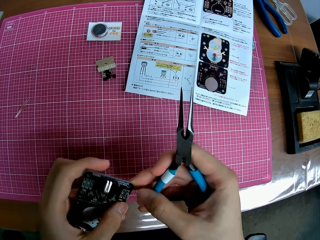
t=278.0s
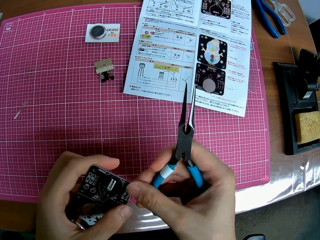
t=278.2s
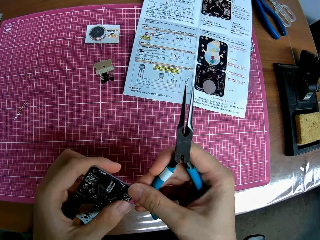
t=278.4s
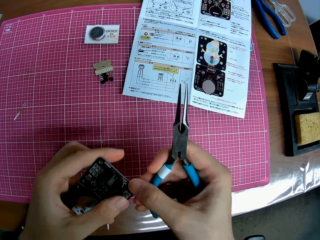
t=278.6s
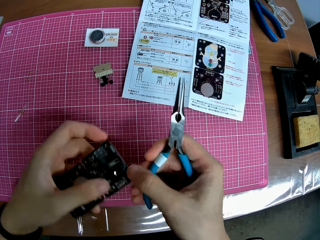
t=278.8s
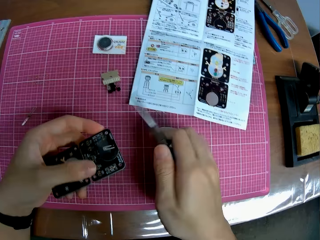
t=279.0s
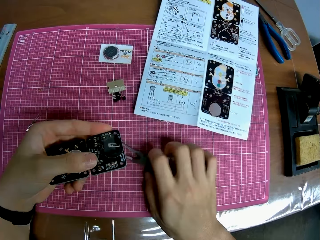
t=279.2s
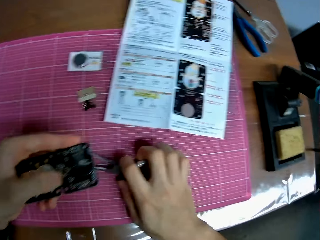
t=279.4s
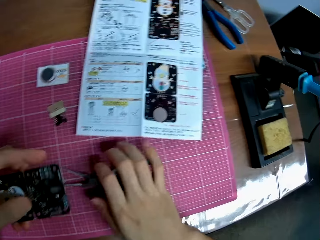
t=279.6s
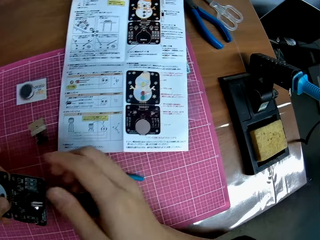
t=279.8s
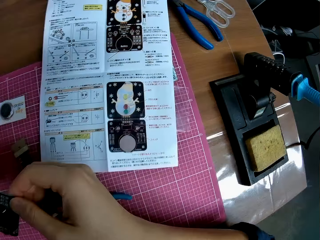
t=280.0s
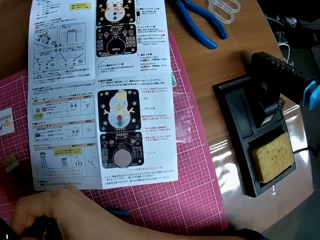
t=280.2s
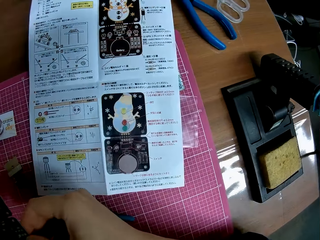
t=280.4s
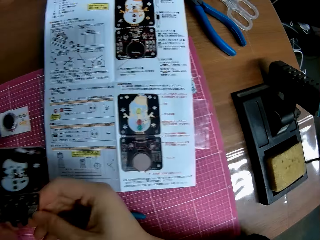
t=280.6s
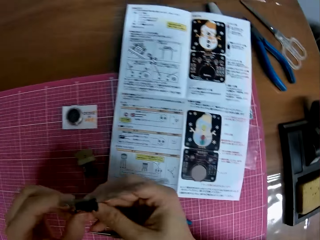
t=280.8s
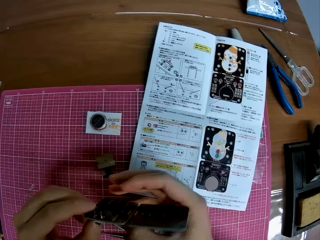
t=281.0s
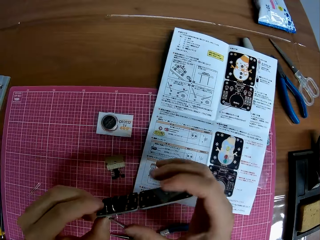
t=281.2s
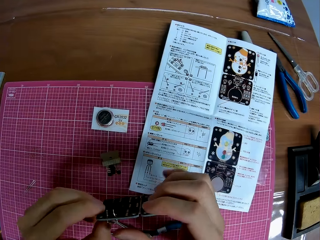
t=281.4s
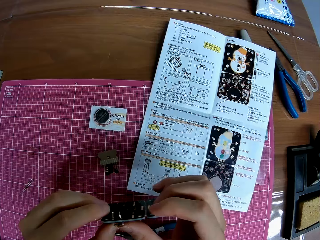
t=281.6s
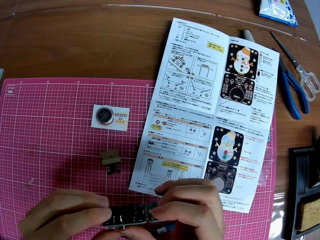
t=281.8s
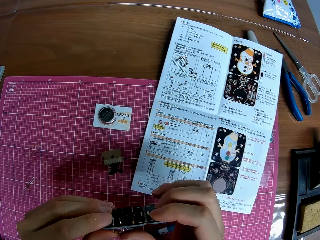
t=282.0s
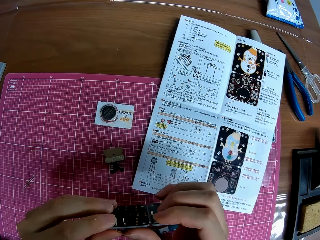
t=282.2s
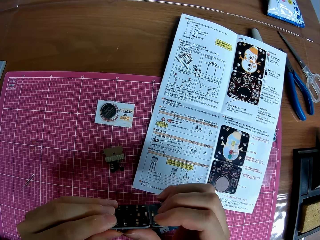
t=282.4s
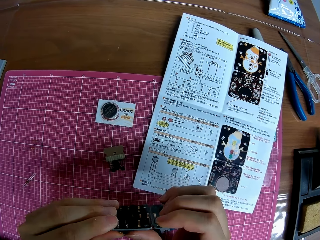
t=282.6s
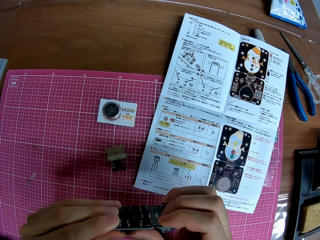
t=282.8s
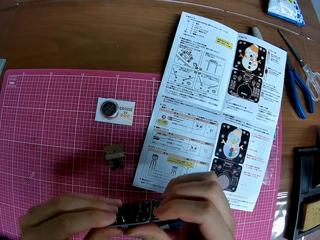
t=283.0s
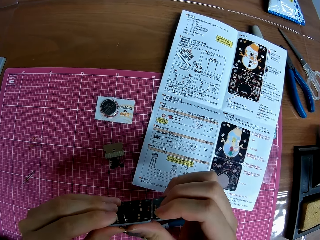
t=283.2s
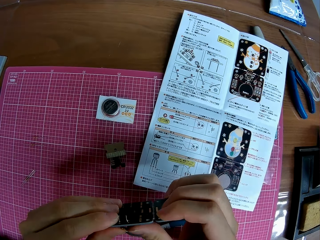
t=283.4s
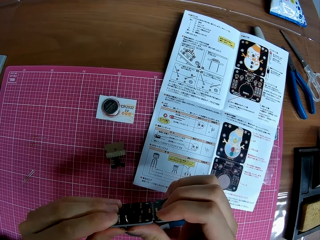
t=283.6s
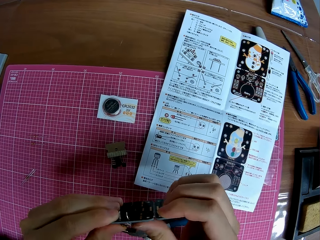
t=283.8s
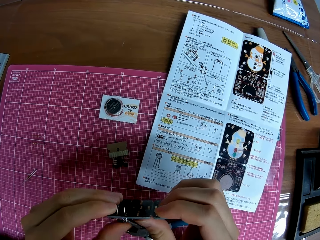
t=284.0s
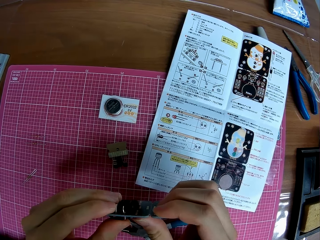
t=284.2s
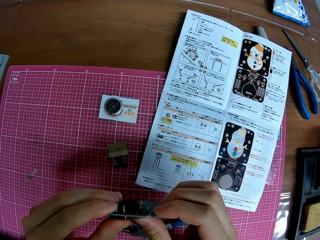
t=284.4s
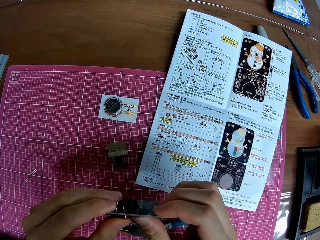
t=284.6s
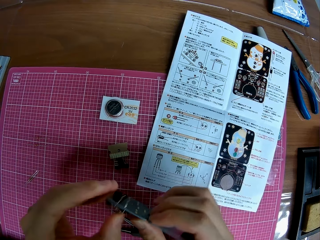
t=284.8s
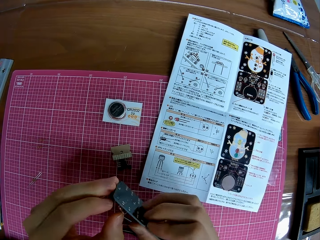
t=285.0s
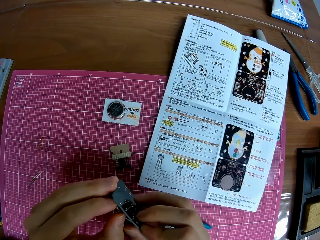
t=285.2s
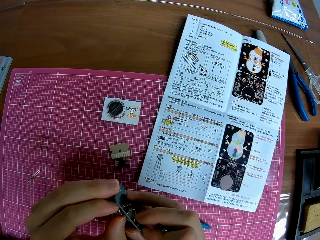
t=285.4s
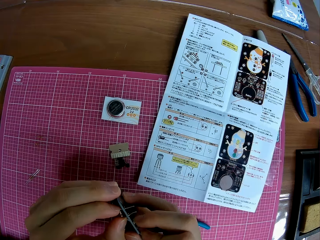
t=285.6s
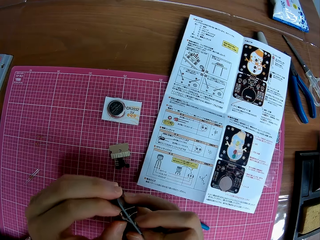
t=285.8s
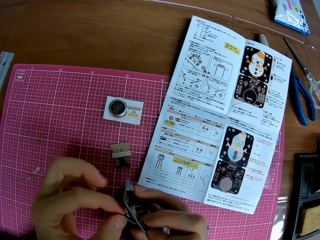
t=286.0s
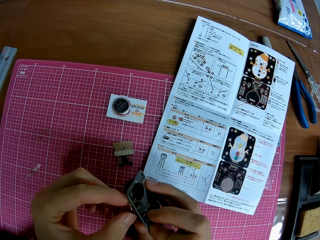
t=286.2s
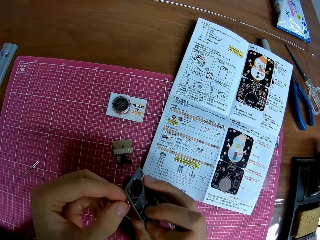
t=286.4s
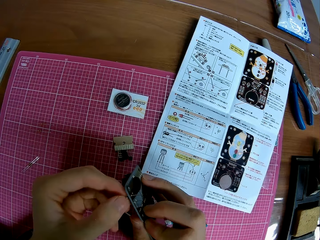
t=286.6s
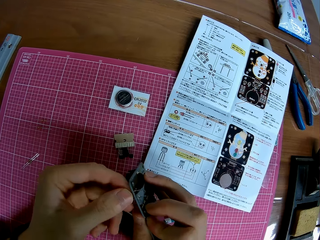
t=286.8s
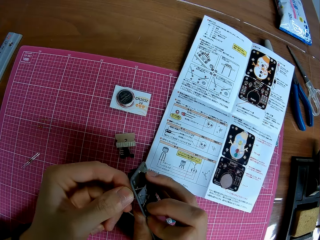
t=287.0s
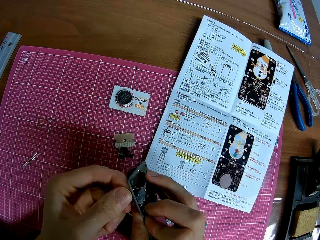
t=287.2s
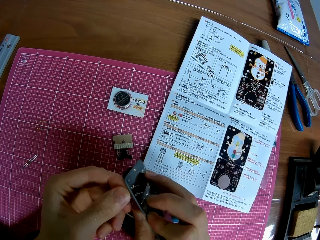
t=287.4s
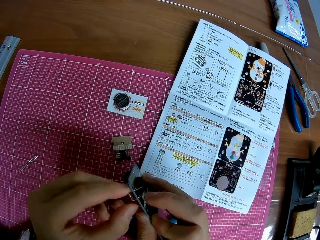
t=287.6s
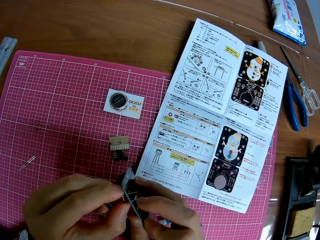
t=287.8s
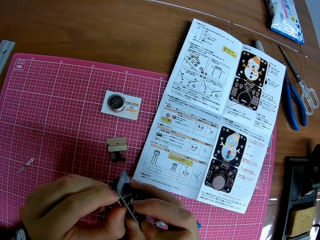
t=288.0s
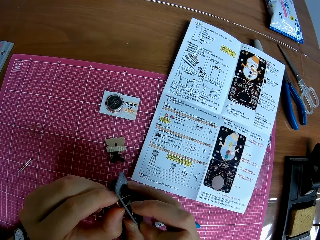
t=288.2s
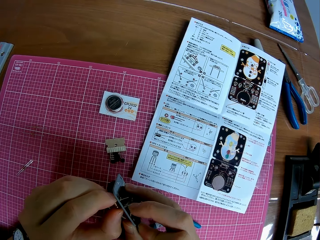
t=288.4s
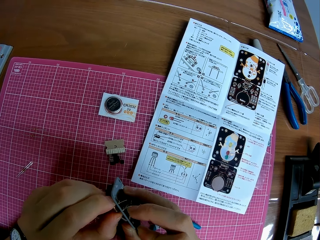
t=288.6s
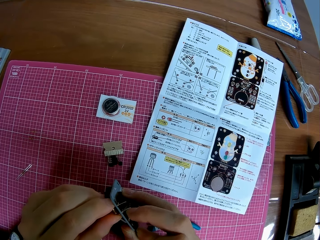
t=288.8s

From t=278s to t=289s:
The camera wearer lowers his hand towards the cutting mat. He places the pliers on the cutting mat. He moves his hand towards the cover. He holds the cover with his hands. He adjusts the tiny iron on the circuit board with his hands. He stares at the manual. He looks away from the manual. He pushes the diode in the cover with his hand. He touches the light emitting diode.

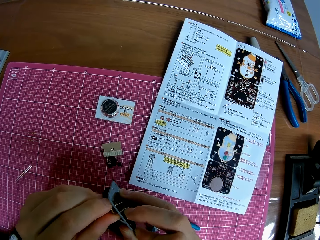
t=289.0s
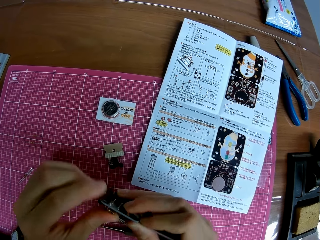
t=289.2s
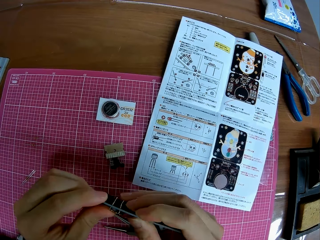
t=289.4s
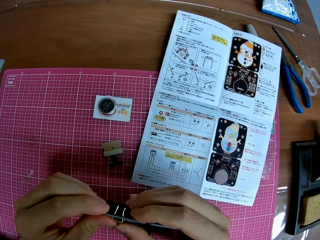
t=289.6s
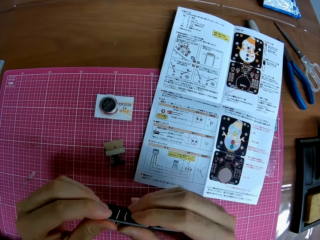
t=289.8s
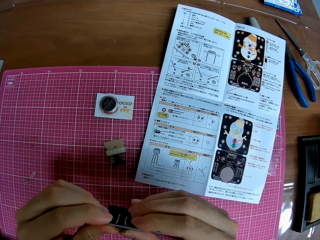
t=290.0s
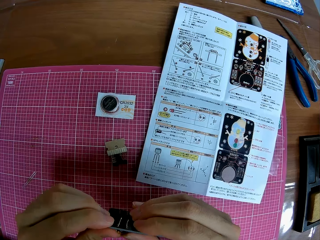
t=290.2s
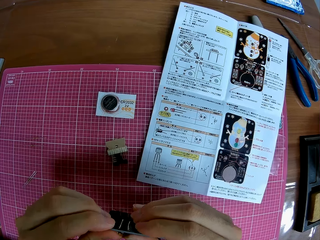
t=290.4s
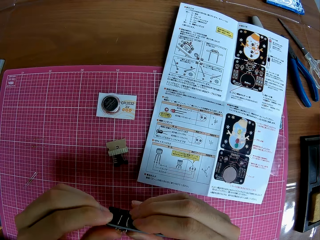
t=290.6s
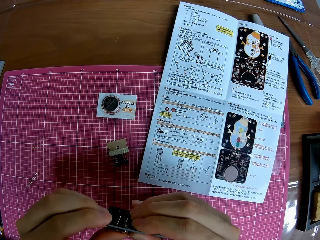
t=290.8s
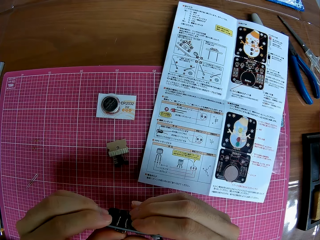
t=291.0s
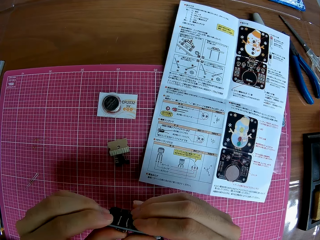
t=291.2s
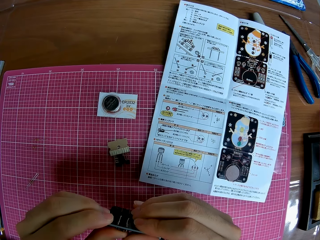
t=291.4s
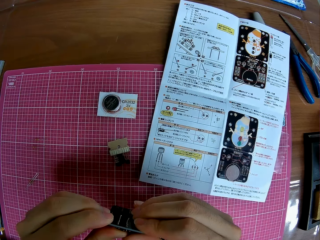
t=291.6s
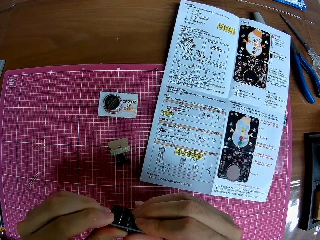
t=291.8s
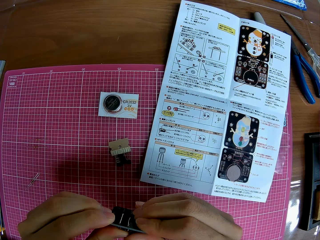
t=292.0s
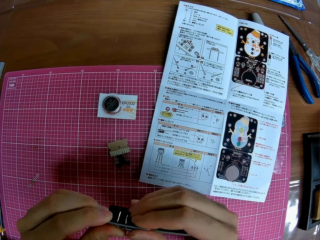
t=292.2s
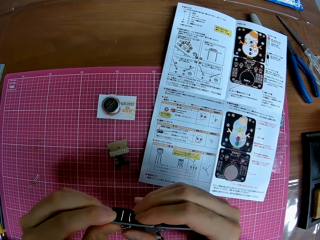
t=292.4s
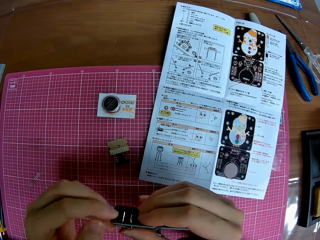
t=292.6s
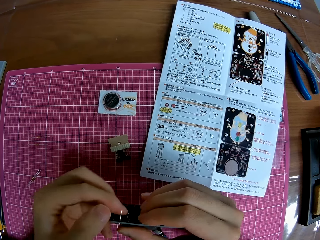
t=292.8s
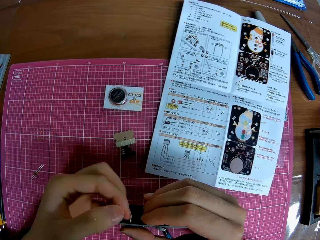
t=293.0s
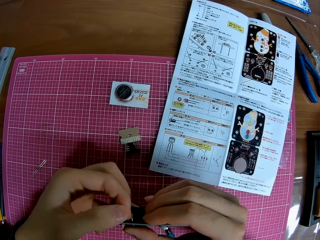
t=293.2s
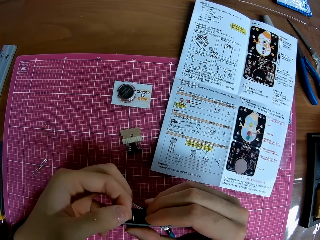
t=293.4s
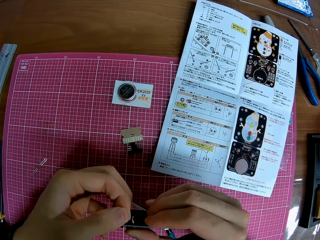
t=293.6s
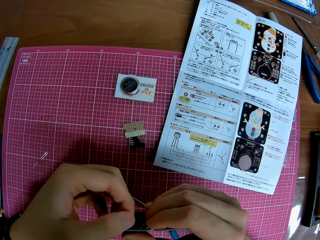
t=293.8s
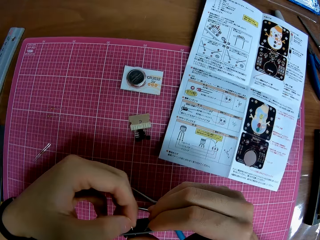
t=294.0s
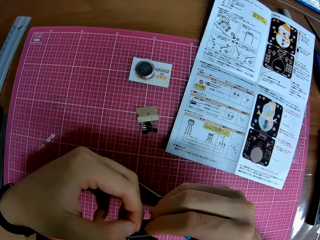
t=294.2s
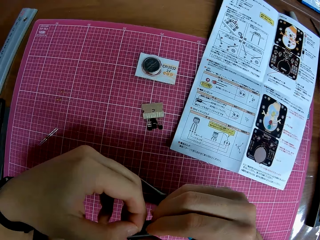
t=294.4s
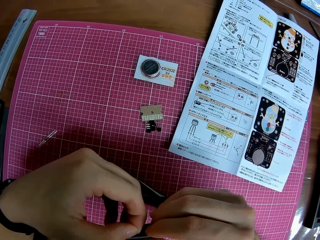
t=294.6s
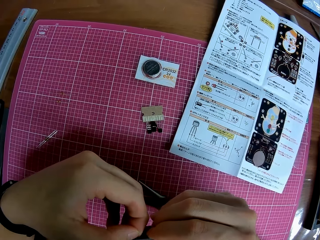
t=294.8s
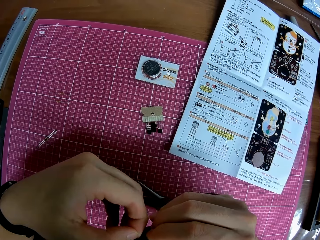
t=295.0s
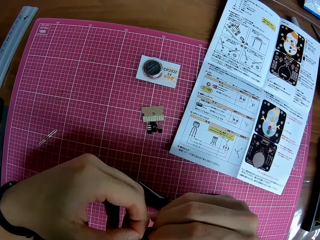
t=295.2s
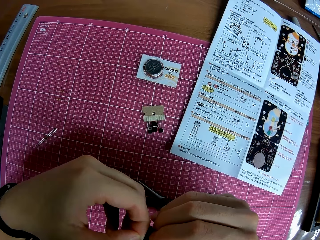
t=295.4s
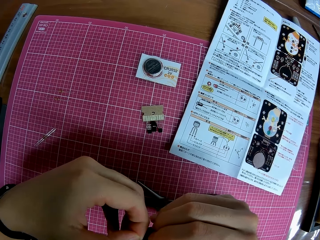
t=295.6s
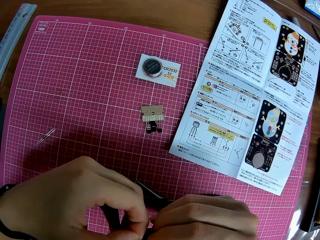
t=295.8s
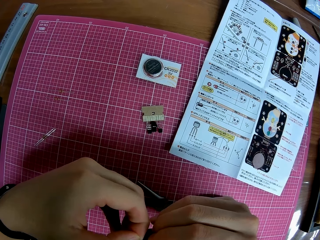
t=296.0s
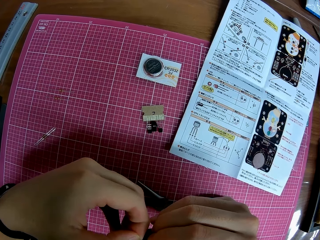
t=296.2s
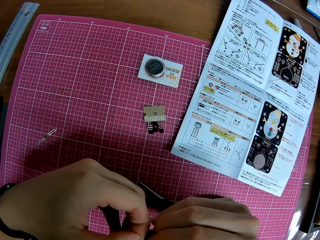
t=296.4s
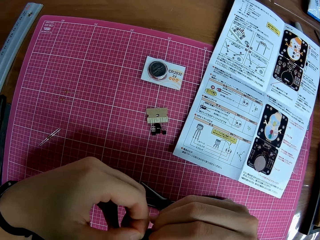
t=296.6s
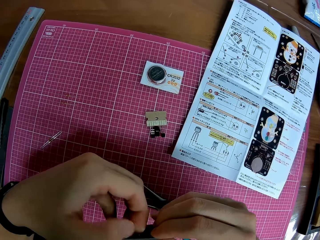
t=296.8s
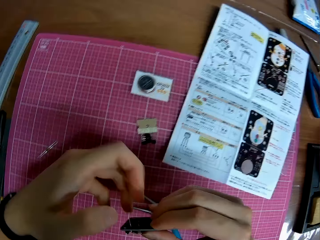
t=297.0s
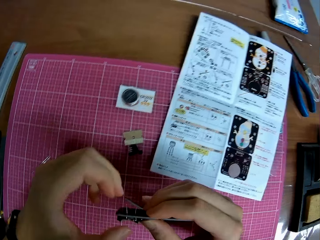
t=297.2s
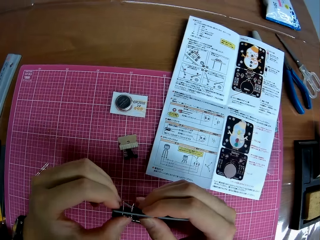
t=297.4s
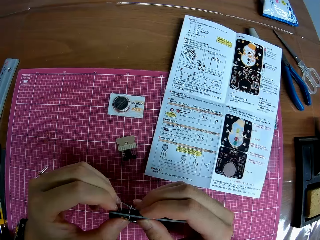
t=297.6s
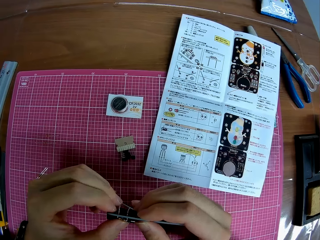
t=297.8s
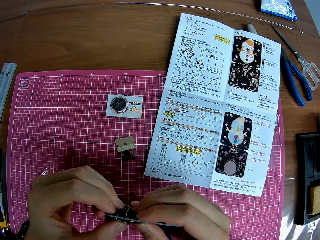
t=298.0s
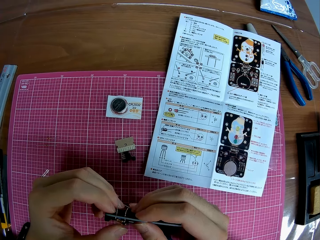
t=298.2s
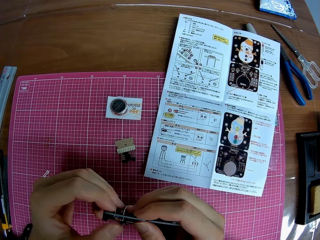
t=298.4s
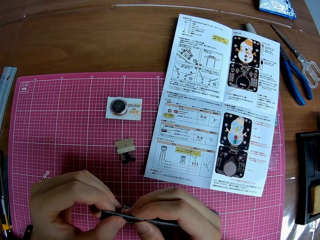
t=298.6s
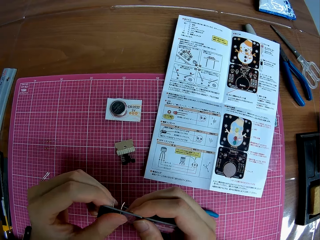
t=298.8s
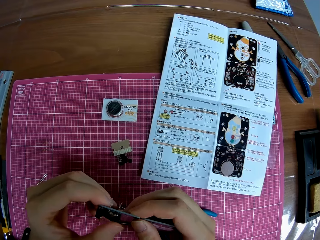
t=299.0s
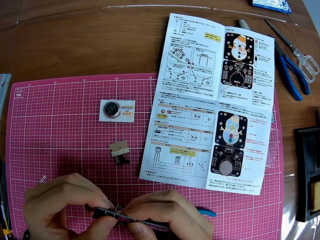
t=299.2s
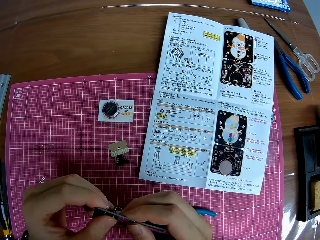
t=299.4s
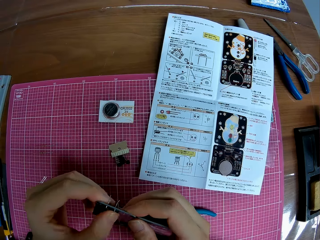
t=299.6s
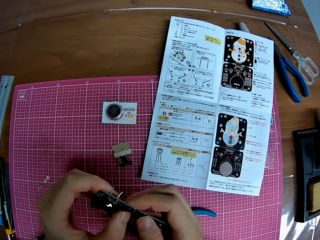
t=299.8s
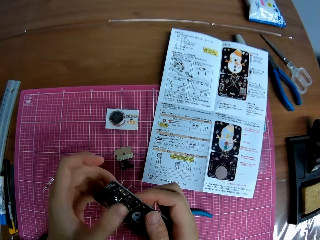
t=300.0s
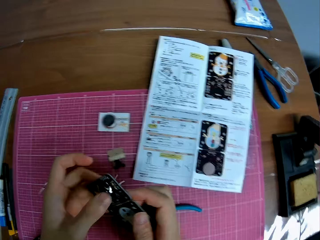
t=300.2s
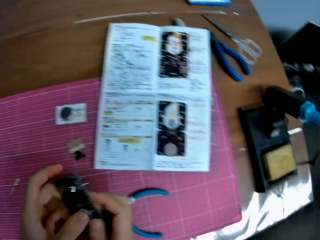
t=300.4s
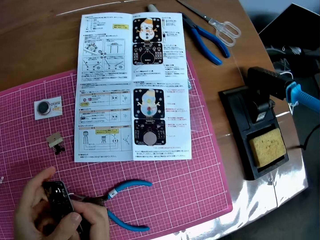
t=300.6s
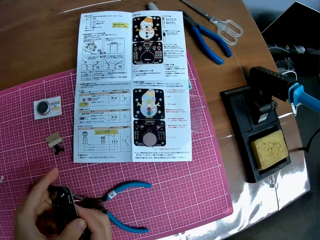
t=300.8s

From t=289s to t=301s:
The camera wearer presses the light emitting diode. They touch the light emitting diode.
